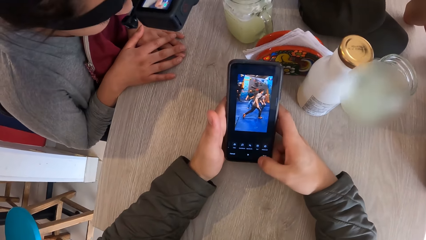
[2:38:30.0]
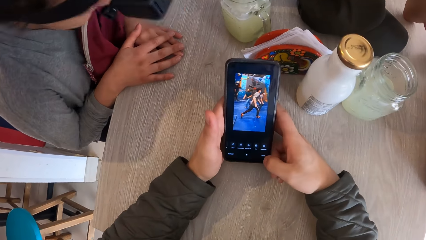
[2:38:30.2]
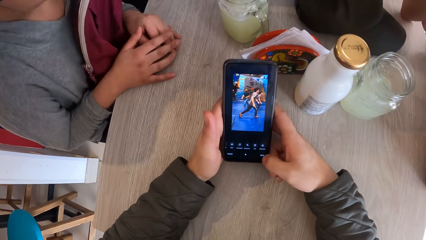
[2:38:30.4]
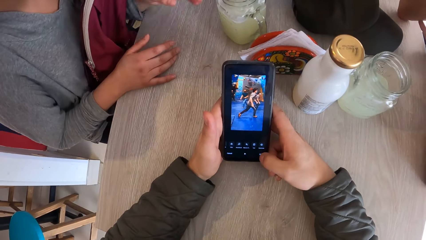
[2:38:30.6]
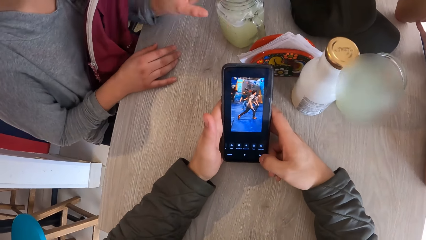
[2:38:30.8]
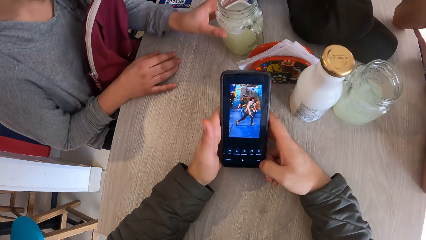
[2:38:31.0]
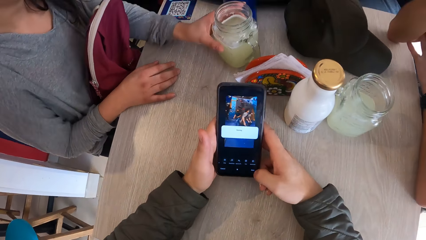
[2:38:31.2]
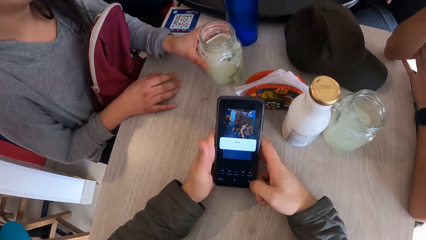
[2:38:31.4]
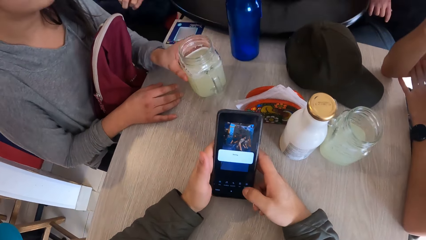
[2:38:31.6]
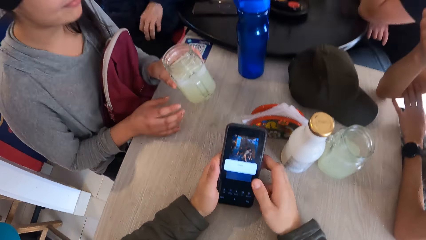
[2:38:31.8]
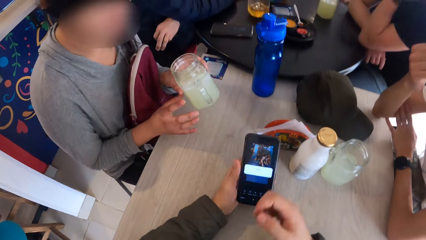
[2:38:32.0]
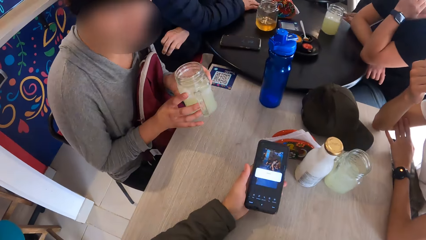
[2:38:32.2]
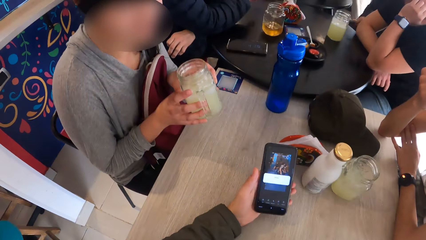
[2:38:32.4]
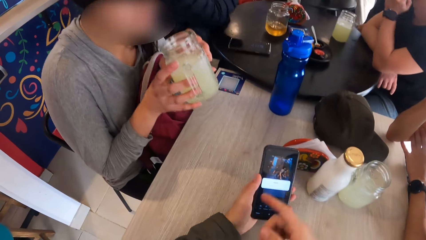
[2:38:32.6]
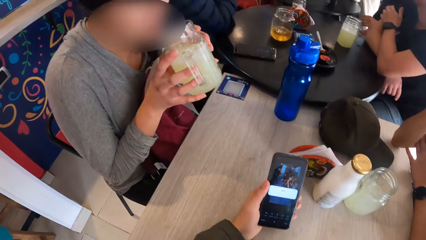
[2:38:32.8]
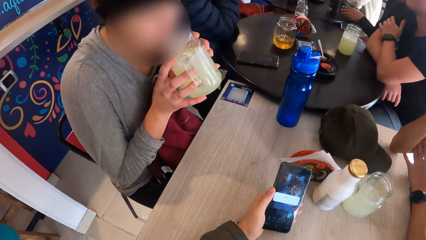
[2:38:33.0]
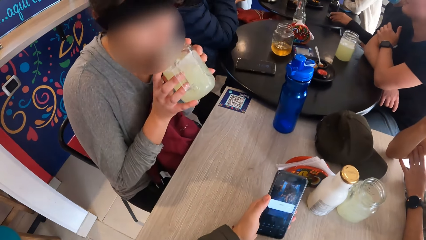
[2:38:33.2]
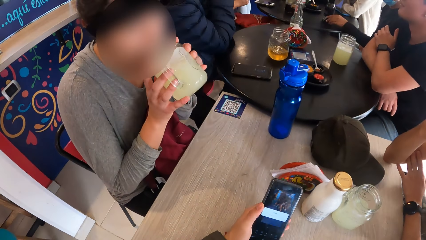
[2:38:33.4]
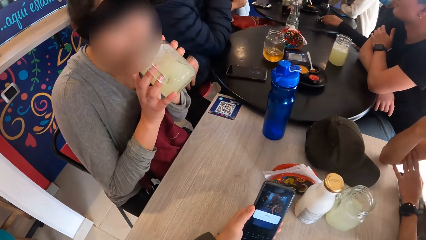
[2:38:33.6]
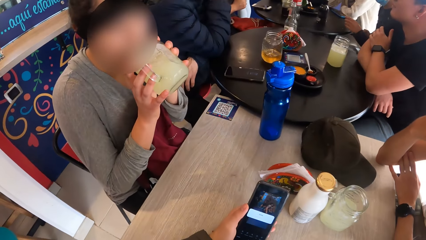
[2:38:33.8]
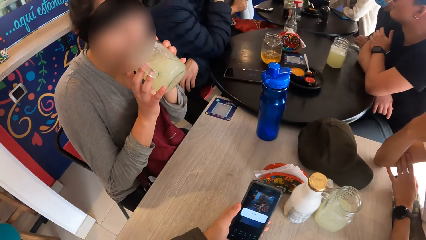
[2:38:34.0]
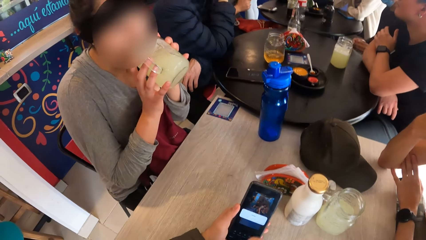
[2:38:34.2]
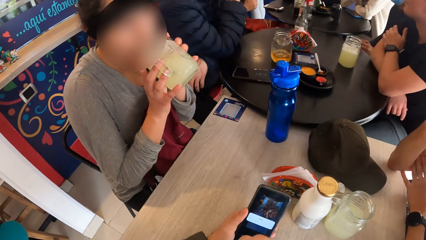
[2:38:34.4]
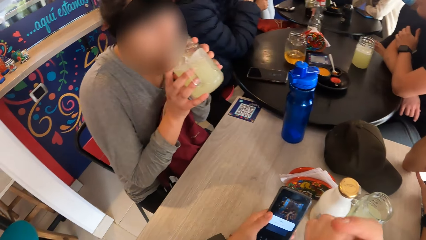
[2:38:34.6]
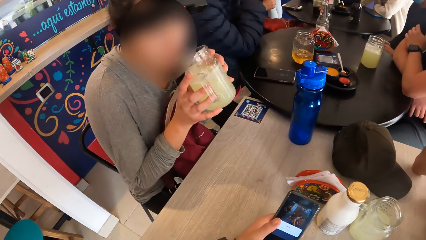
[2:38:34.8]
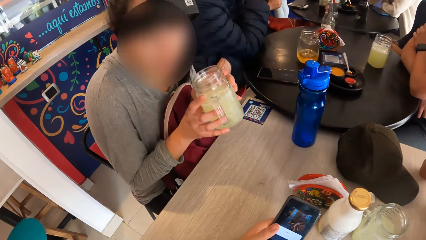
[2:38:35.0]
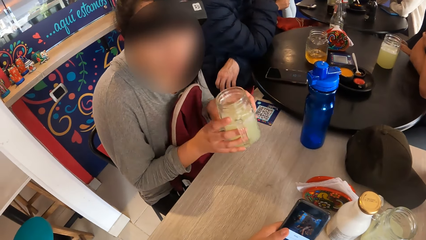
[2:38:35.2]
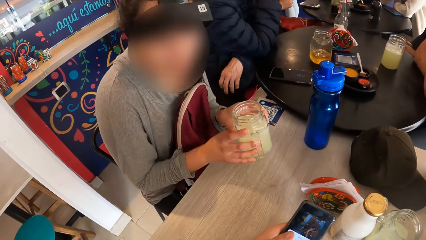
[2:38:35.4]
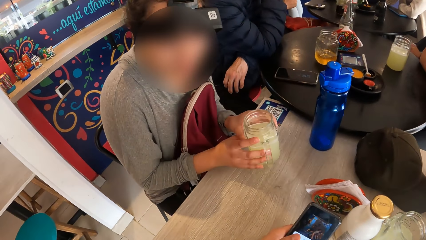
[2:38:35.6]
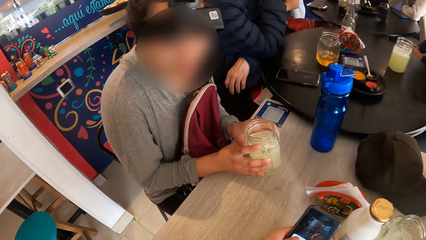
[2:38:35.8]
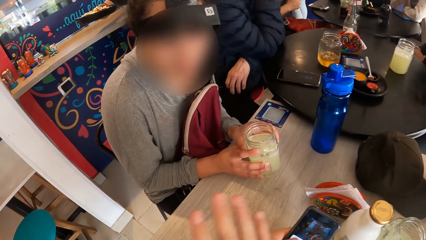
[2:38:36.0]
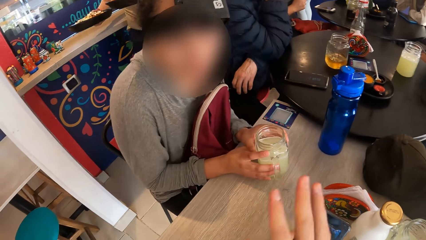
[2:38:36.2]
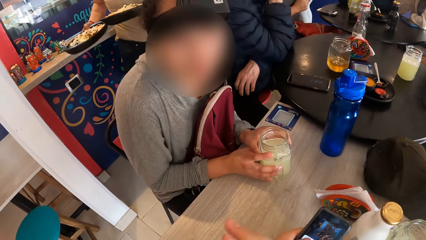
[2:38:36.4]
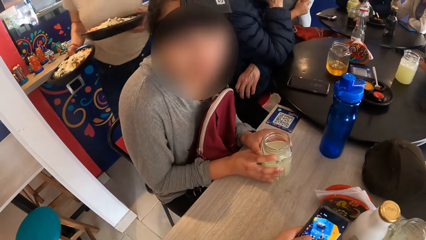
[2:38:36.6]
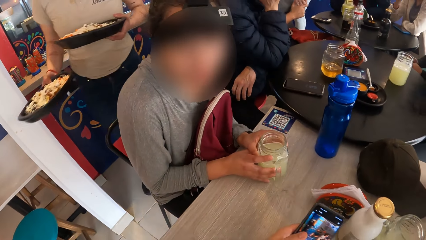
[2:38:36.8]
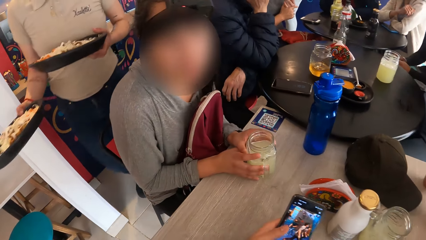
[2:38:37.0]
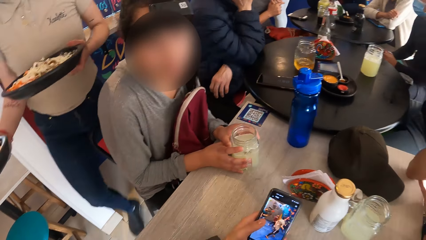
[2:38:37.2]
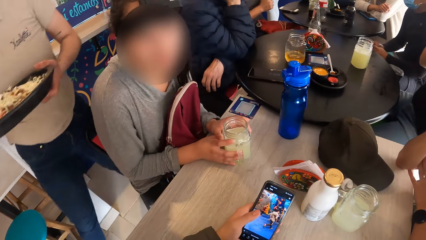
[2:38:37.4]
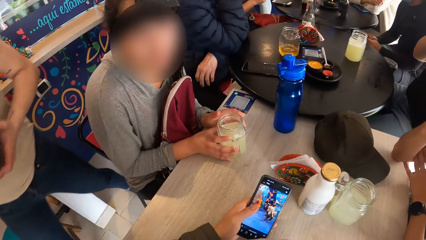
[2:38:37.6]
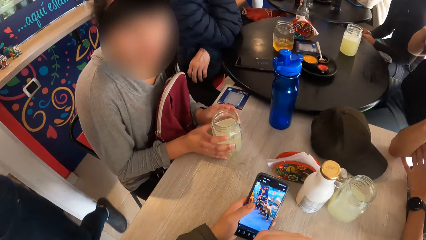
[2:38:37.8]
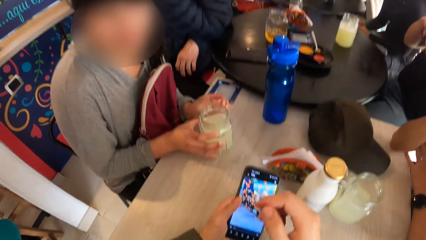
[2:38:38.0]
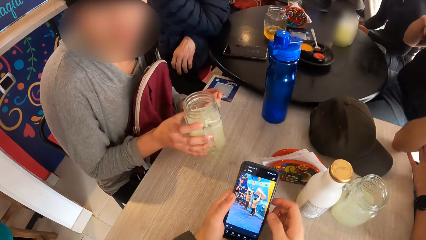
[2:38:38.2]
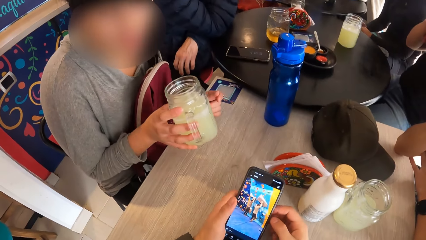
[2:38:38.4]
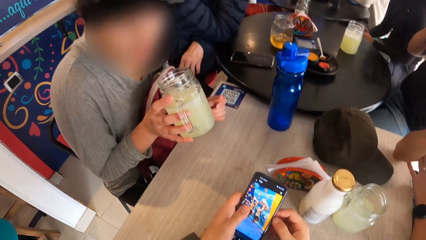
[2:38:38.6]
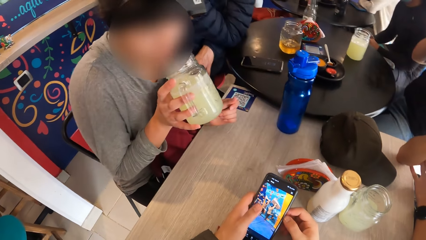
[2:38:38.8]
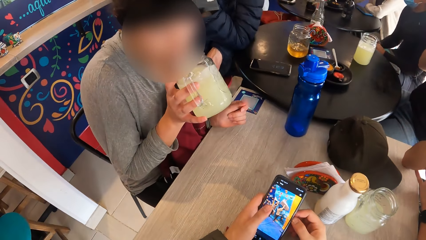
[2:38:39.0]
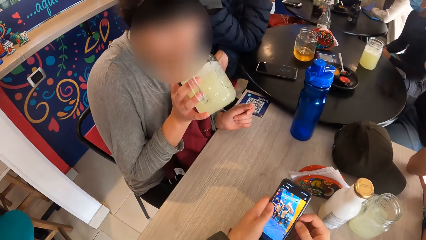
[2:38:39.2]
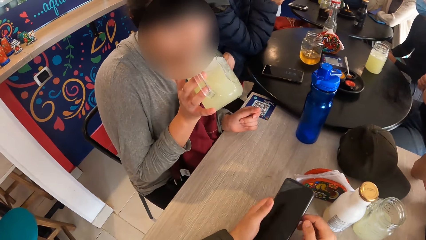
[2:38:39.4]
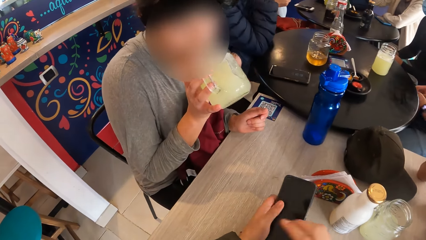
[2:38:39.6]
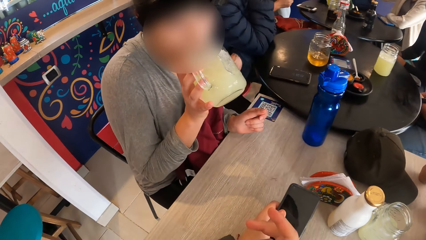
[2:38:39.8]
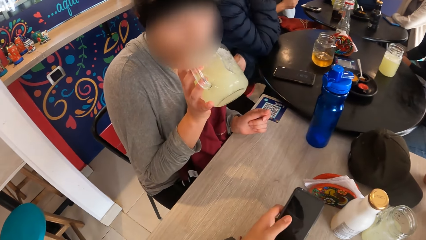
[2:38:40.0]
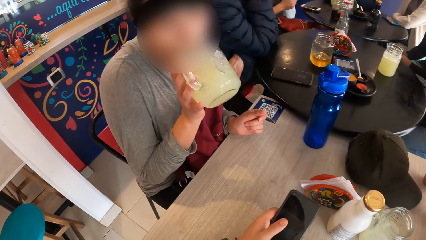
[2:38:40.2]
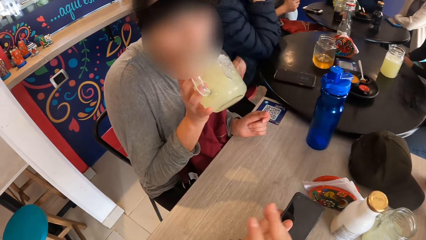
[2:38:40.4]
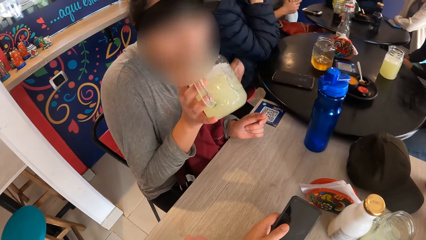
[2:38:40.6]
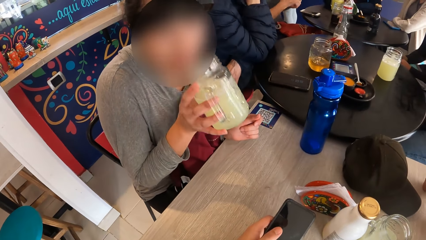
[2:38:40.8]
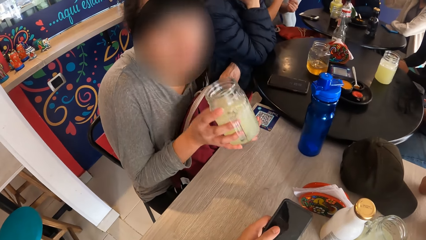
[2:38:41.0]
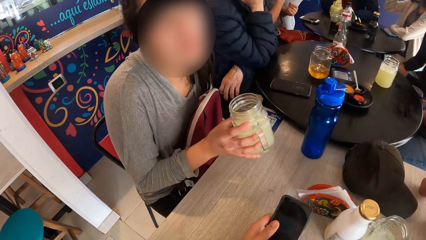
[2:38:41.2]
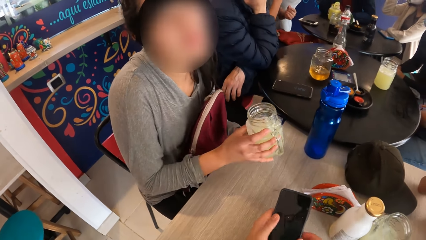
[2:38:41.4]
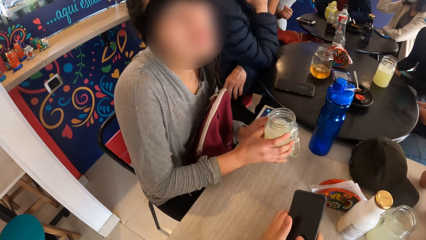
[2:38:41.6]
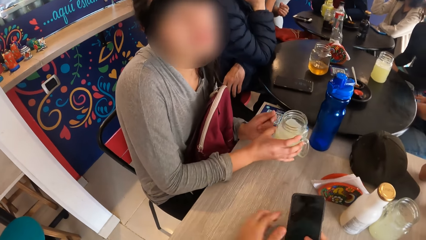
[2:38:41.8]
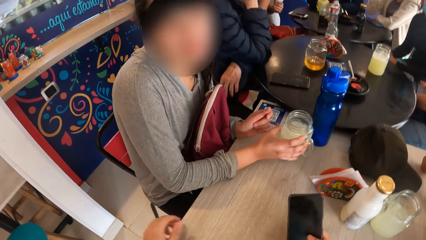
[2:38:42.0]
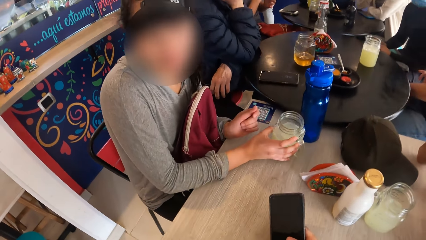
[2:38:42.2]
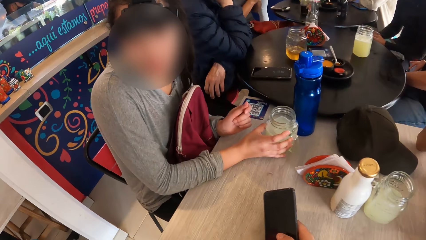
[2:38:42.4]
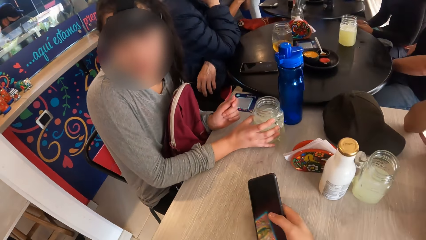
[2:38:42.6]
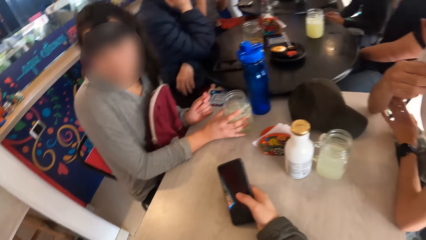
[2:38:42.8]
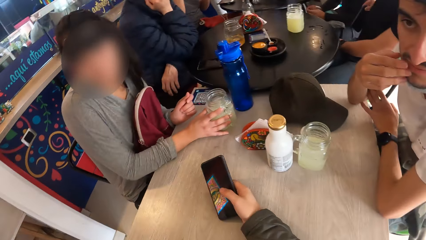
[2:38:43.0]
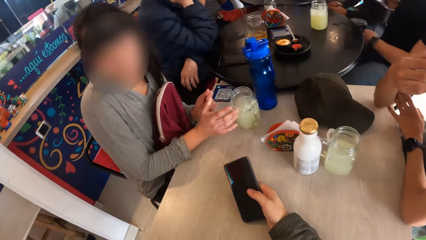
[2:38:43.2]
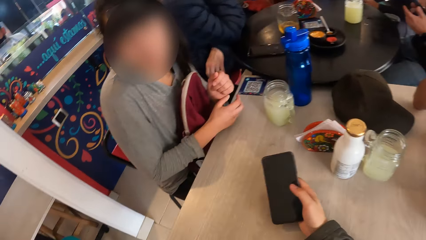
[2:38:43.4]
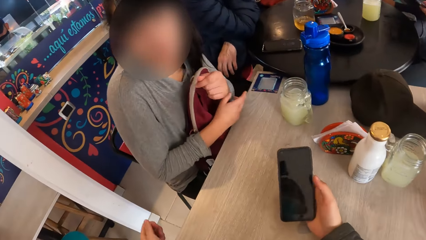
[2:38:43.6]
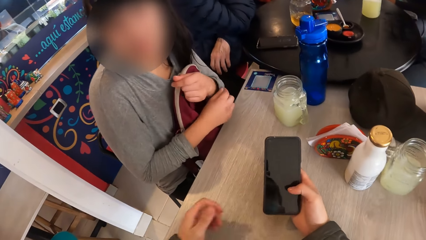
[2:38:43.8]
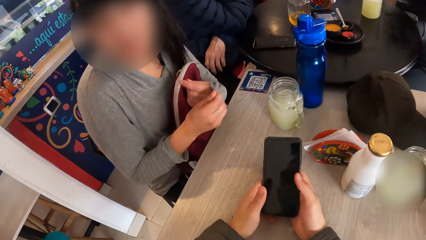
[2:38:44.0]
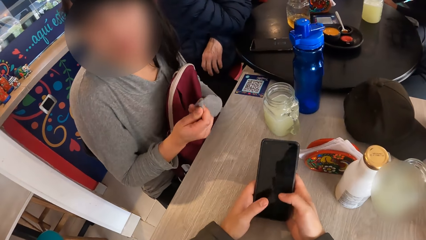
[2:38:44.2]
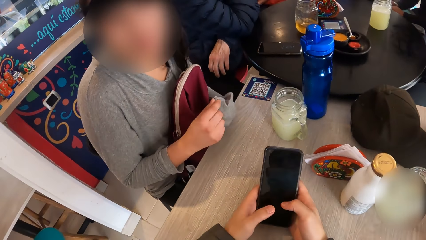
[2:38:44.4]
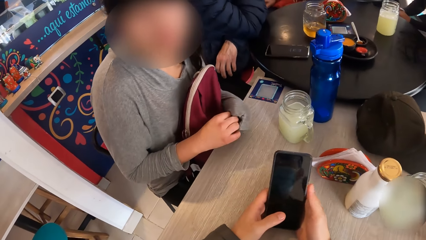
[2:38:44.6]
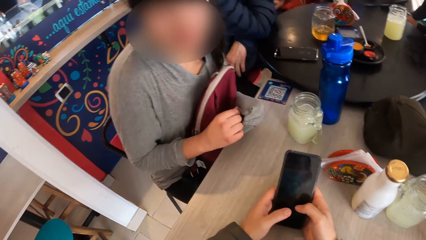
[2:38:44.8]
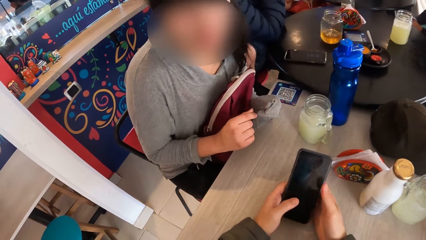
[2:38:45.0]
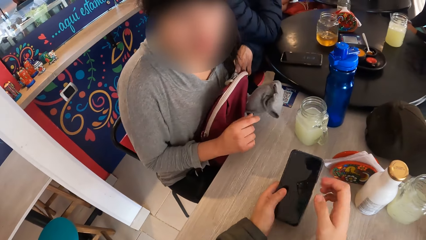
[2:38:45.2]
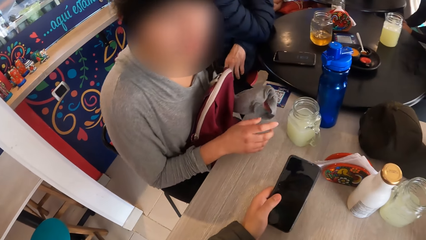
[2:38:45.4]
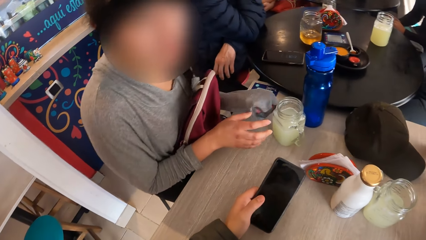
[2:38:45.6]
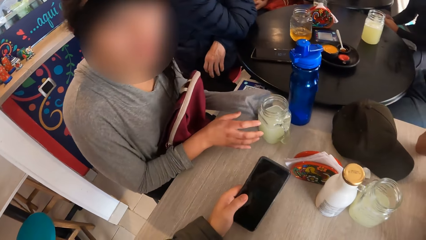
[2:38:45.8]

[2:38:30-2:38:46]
The woman picks up the jar from the table with her left hand, drinks from the jar with her hands, places the jar on the table with her hands, and holds the jar on the table. The camera wearer gestures and converses with the woman. A waiter walks past the camera wearer. The woman picks up the jar from the table with her right hand. The camera wearer operates the phone in his hands. The woman drinks from the jar in her right hand. The camera wearer holds the phone in his left hand. He gestures and converses to the woman with his right hand. He passes the phone from his left hand to his right hand. The woman places the jar on the table with her right hand and adjusts her sleeve with her right hand. The camera wearer operates the phone in both hands. He holds the phone in his hands. The woman folds the sleeve on her palm.
